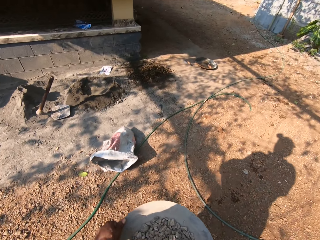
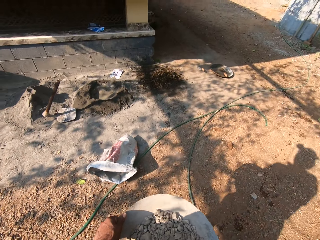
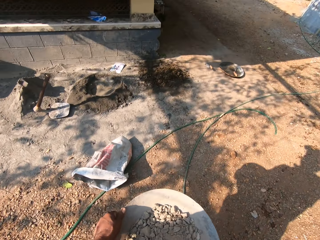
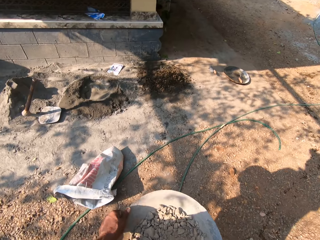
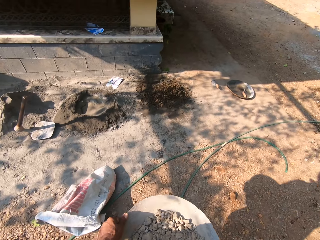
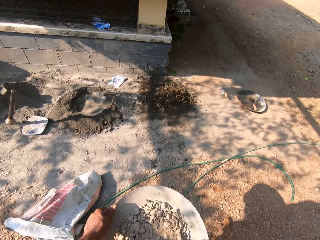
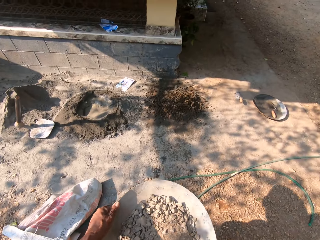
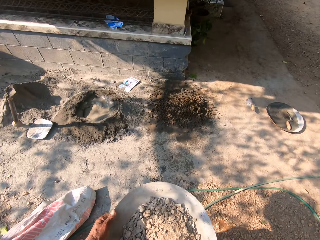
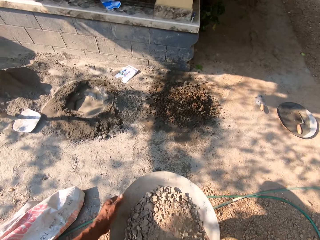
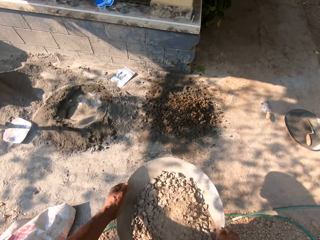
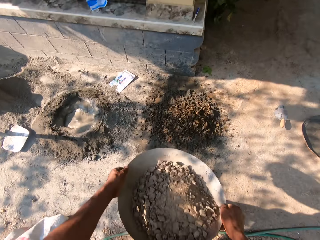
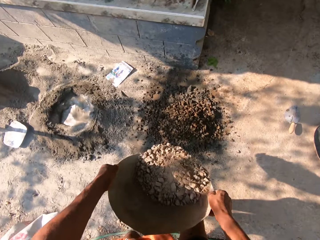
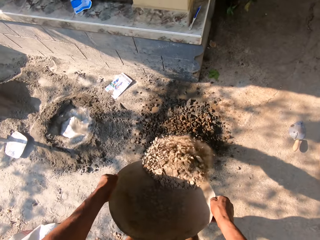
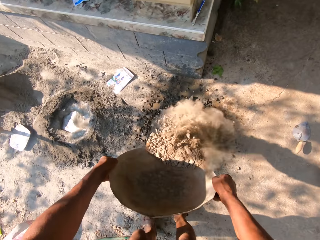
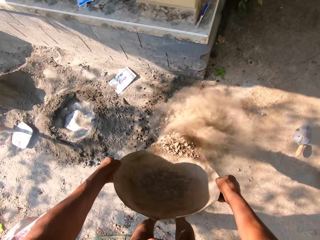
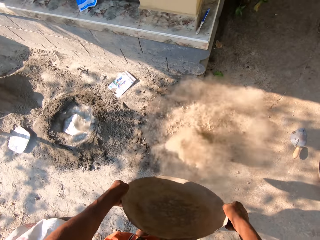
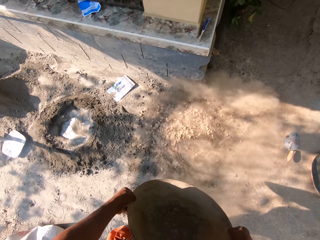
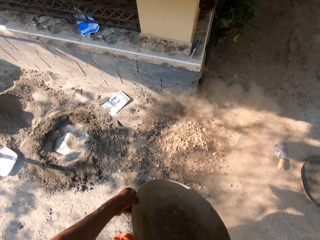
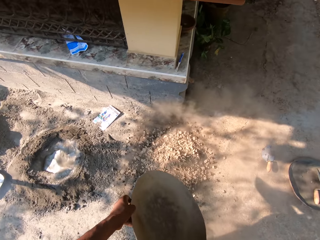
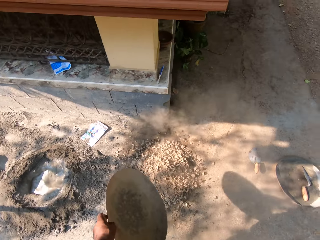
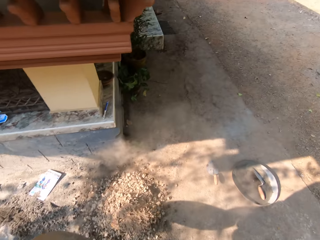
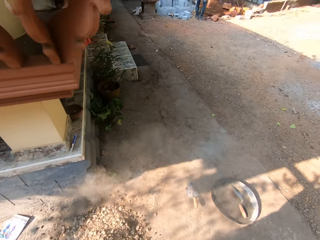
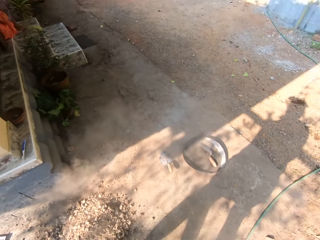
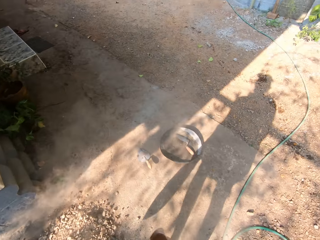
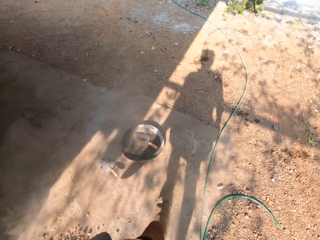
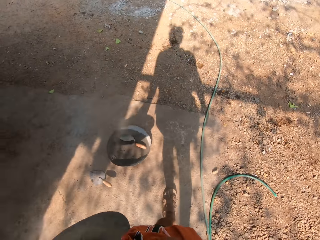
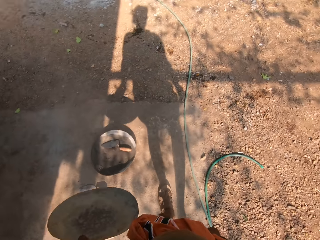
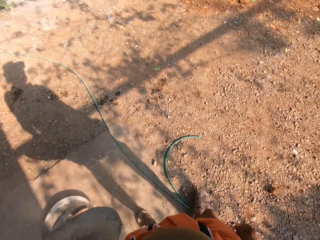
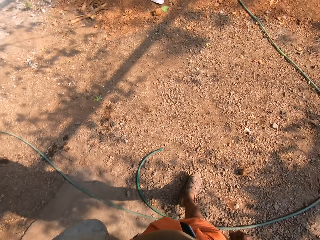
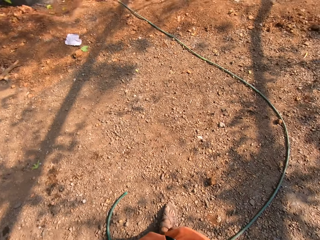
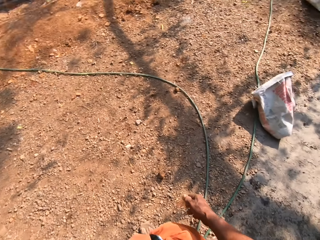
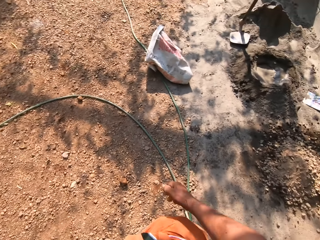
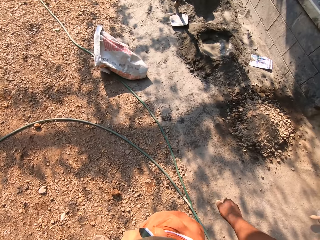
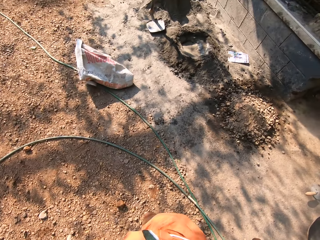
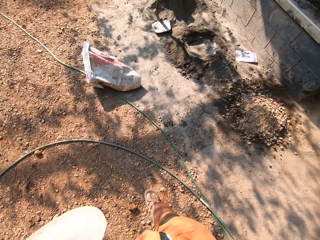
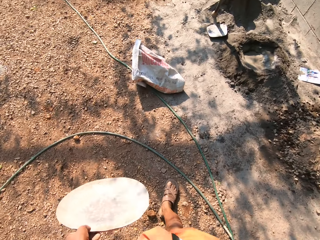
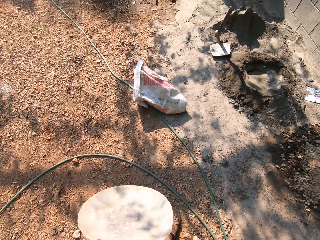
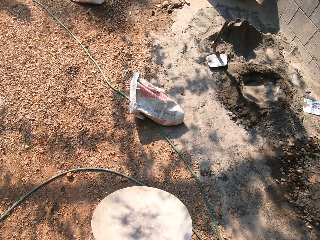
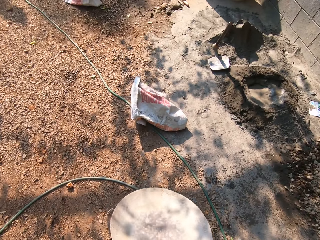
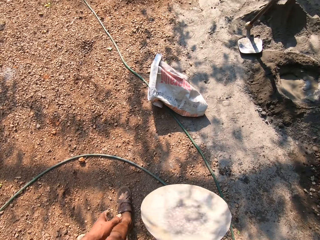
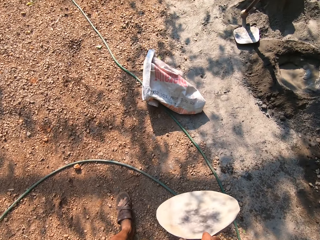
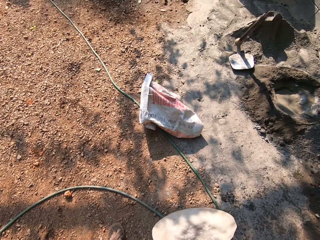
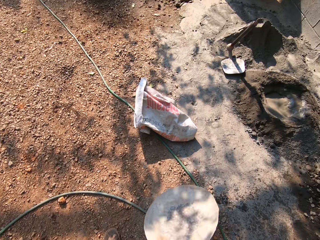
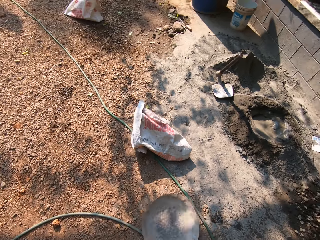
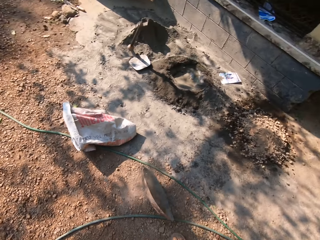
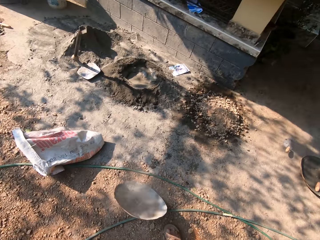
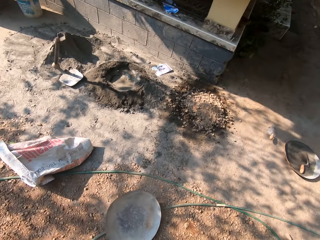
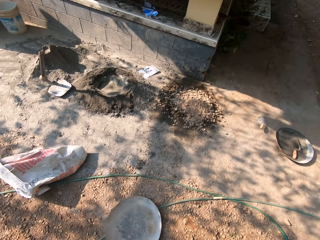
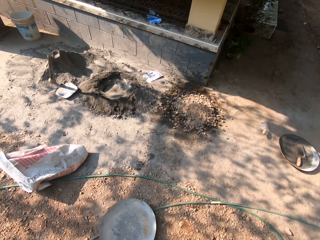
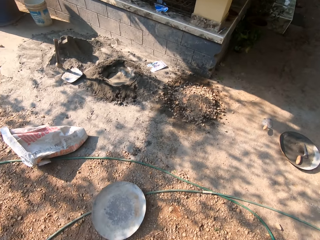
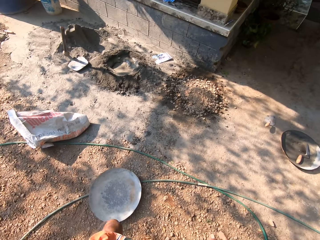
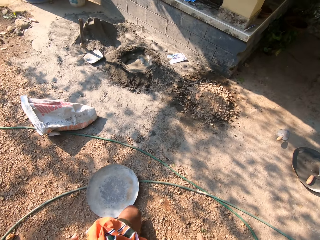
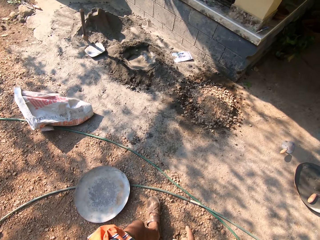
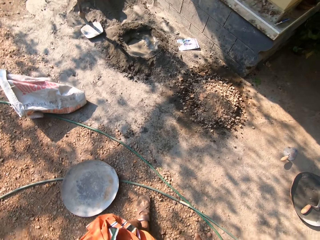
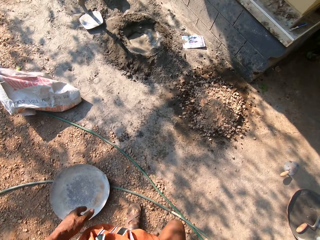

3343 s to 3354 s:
The camera wearer pours the granite stones in the head pan on the pile of sand with both hands. He passes the head pan from his left hand to his right hand. He drops the head pan on the ground with his right hand.

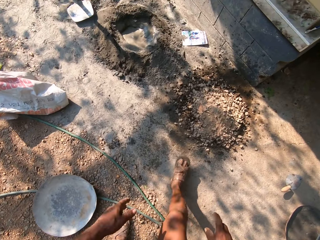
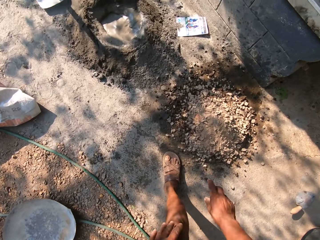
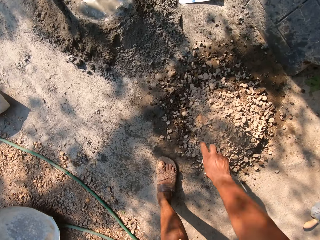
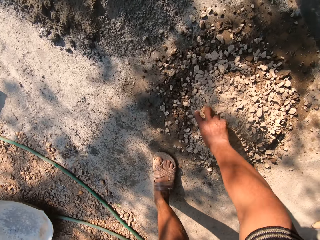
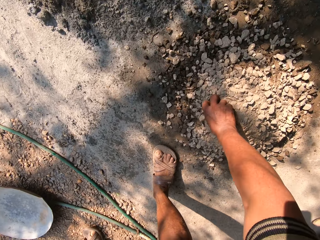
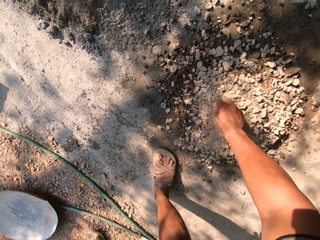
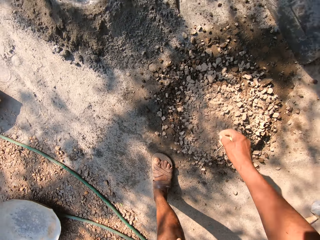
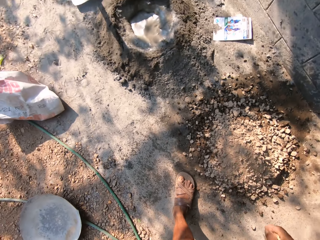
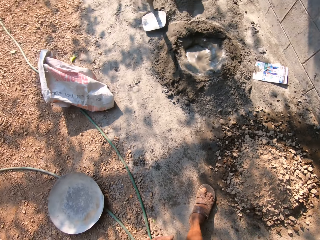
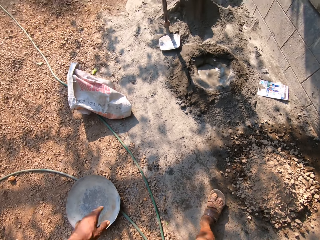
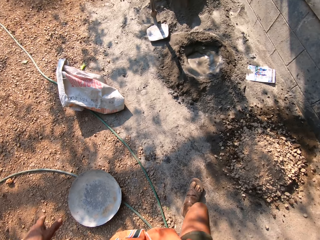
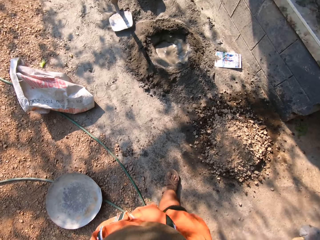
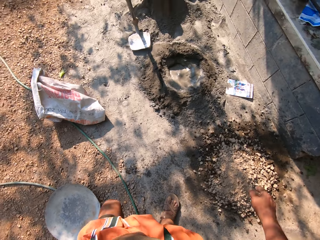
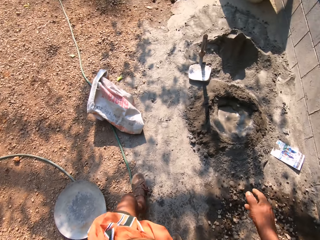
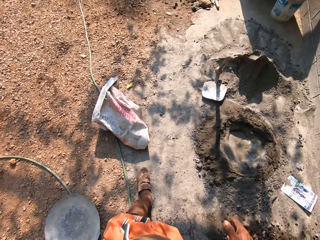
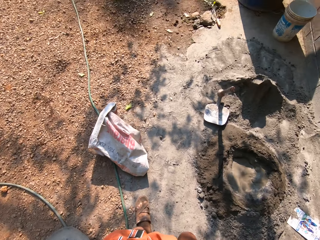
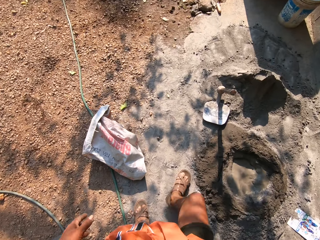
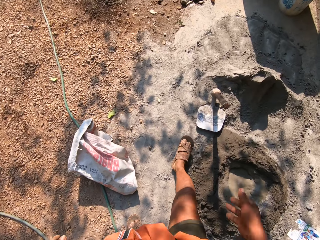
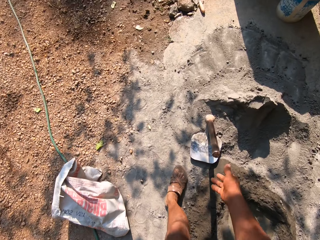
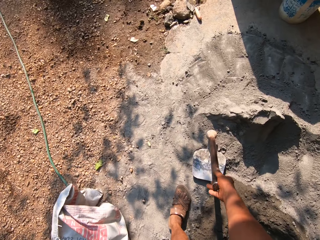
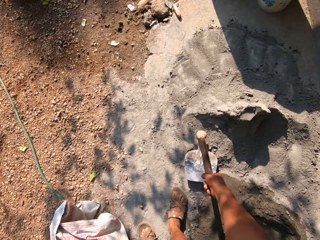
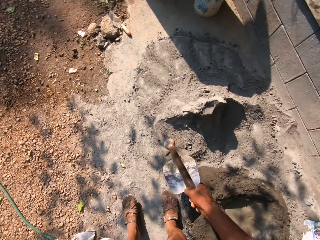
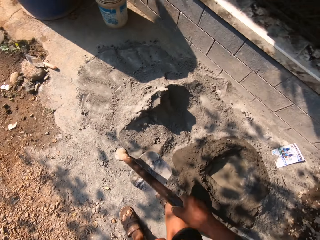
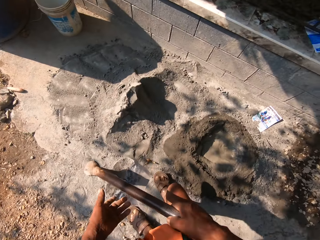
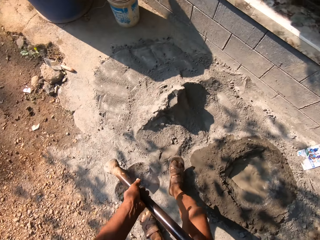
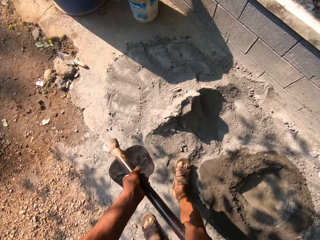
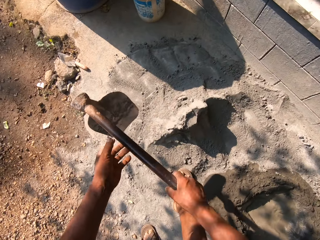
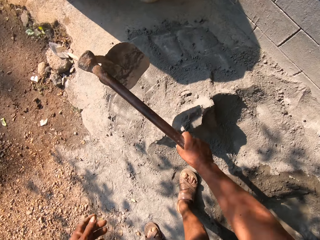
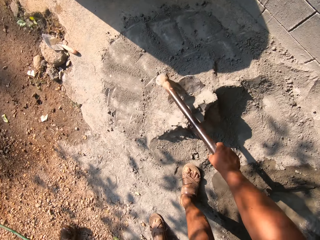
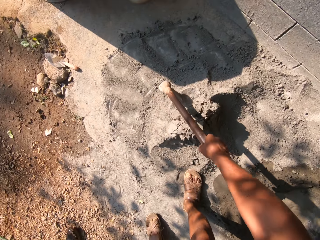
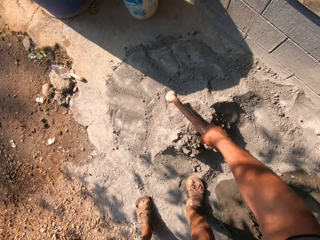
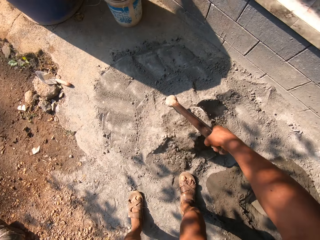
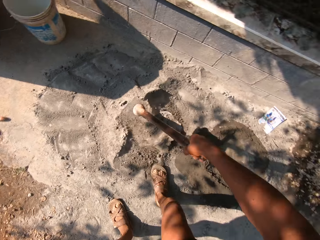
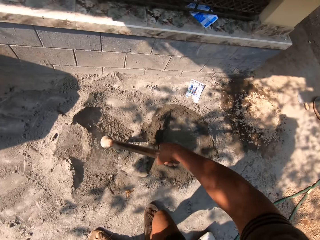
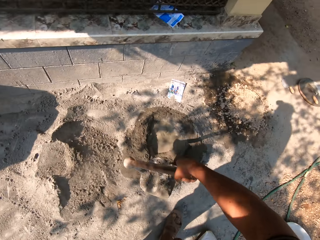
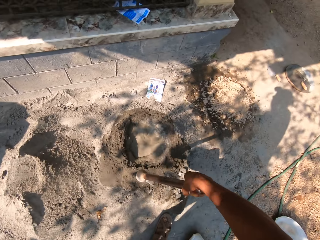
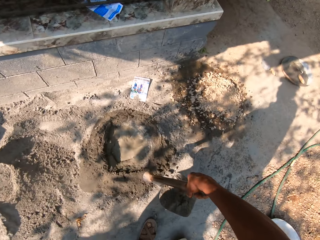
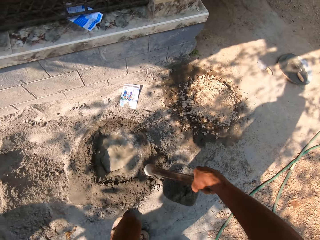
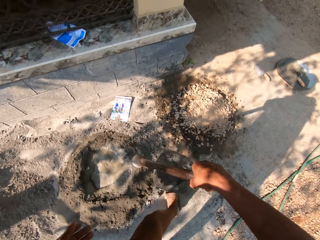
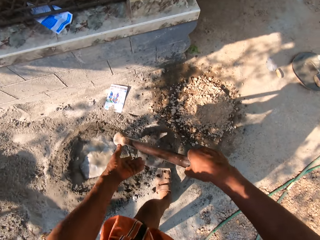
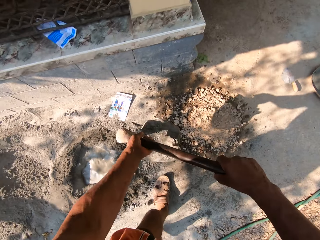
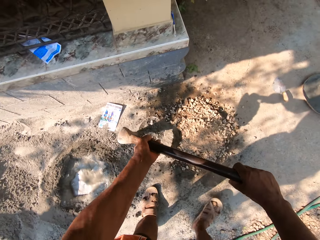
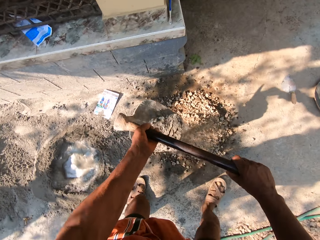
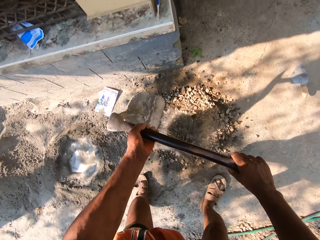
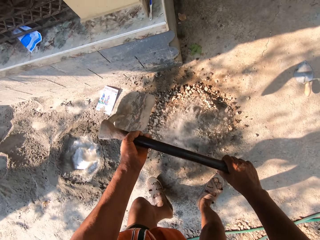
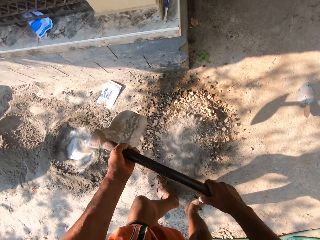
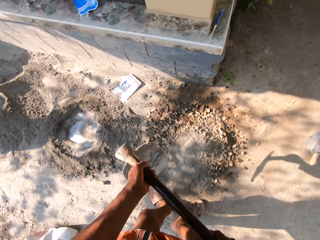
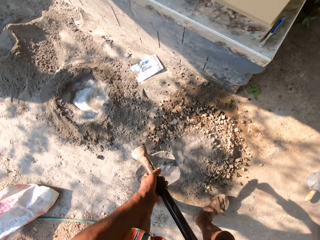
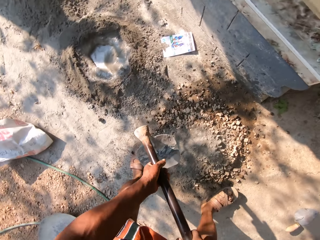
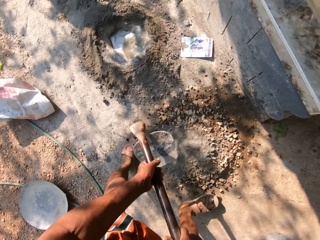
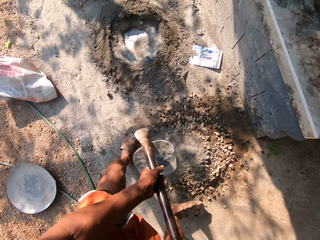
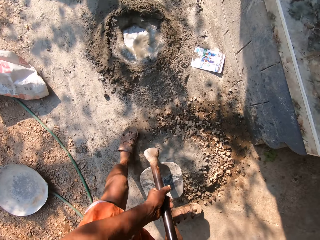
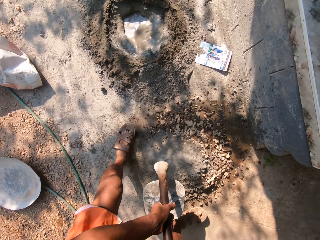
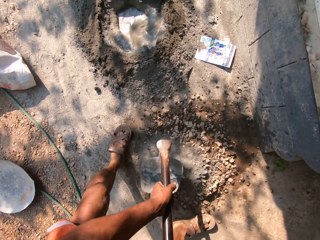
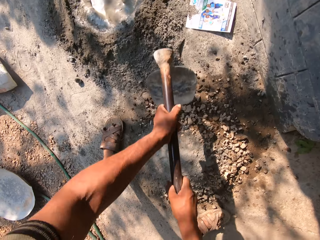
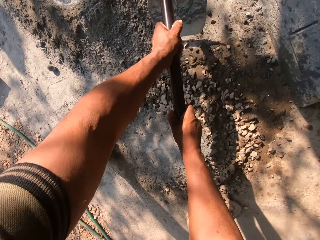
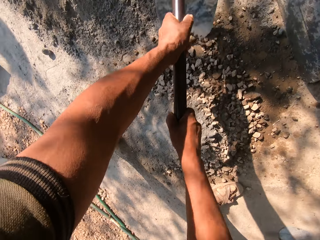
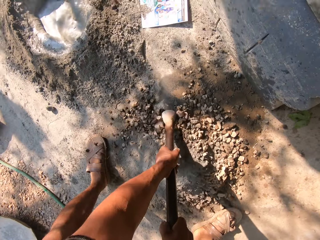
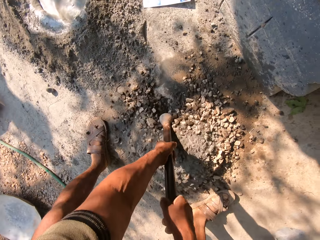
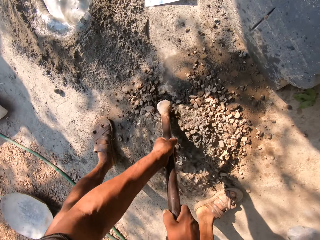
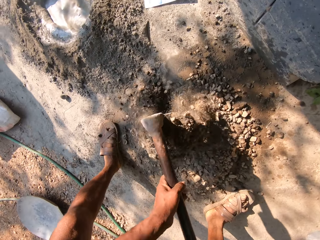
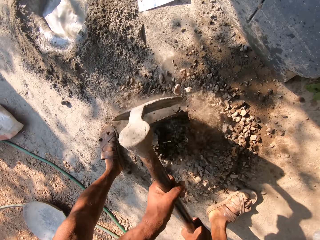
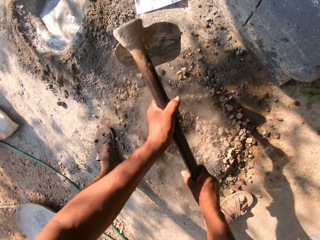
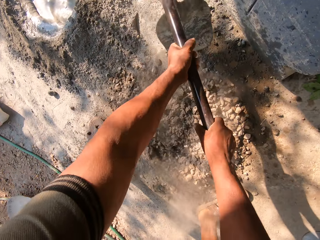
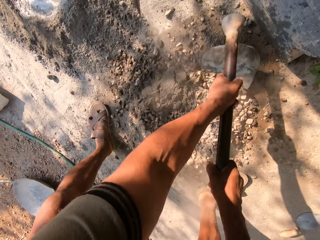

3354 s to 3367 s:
The camera wearer picks a dead leaf off the pile of sand with his right hand. He grabs a hoe with his right hand. He shoves the hoe in a pile of cement with his right hand and lifts cement with the hoe in his right hand. He pours the cement on the pile of granite stones with both hands. He mixes the cement and granite stones together with the hoe.
